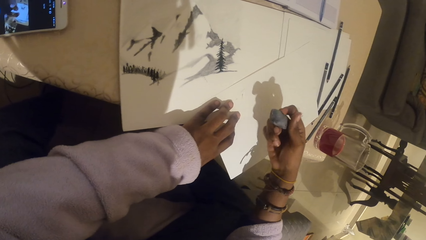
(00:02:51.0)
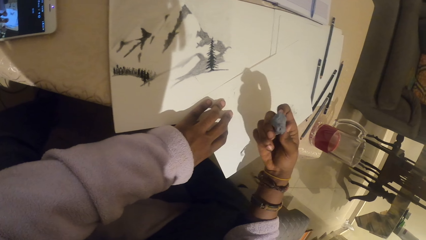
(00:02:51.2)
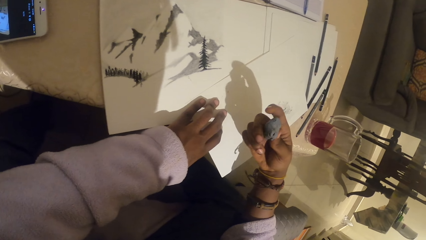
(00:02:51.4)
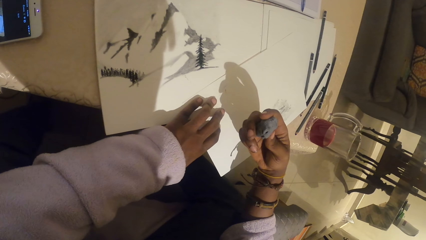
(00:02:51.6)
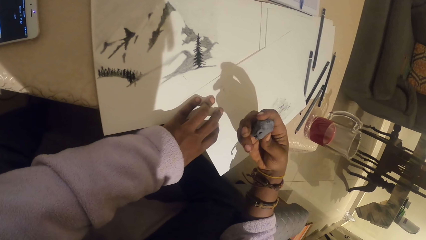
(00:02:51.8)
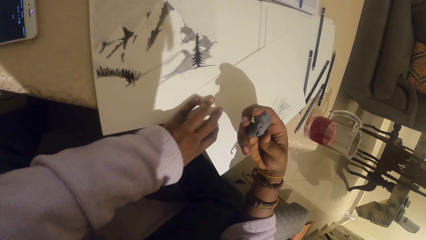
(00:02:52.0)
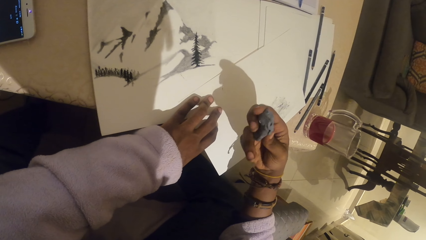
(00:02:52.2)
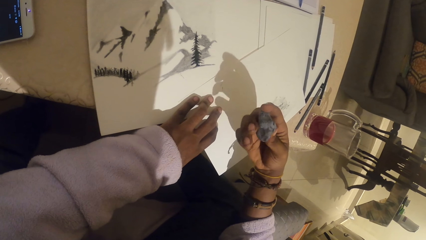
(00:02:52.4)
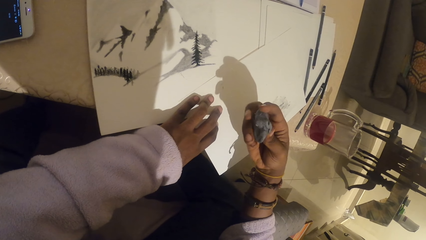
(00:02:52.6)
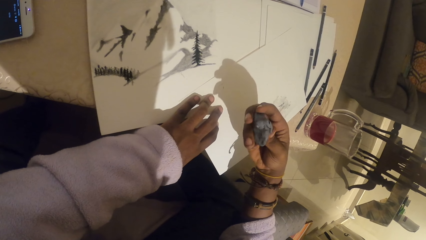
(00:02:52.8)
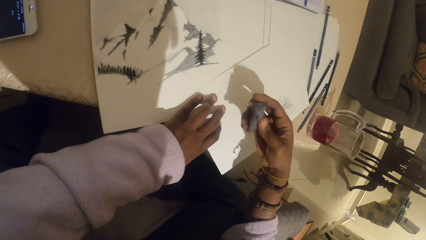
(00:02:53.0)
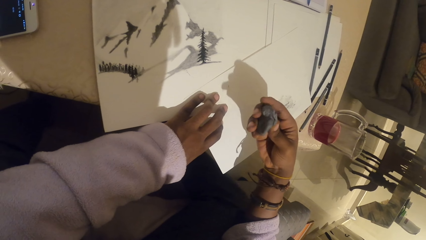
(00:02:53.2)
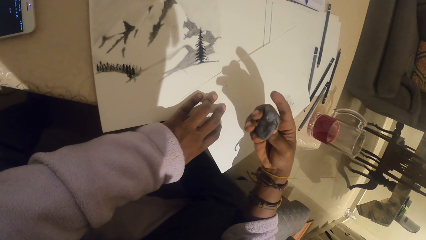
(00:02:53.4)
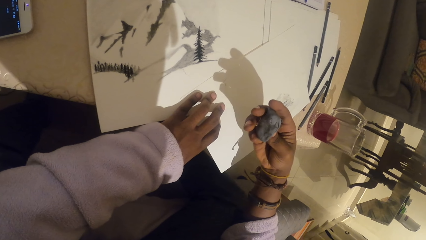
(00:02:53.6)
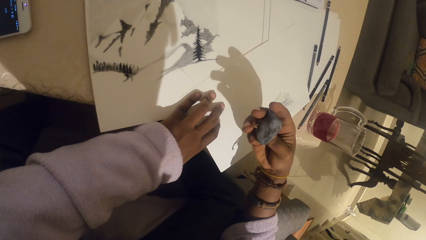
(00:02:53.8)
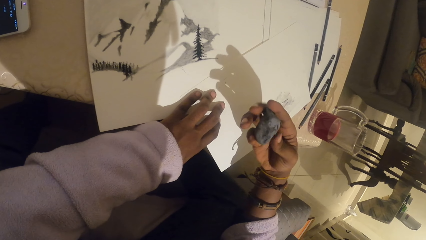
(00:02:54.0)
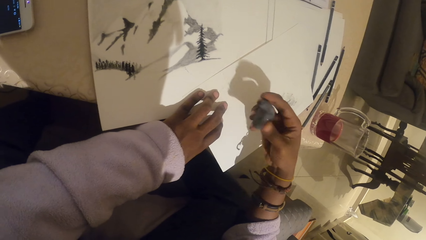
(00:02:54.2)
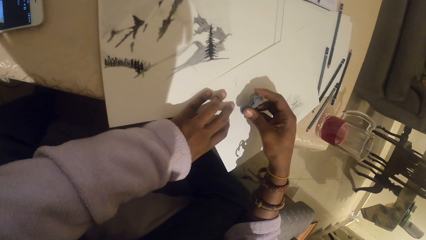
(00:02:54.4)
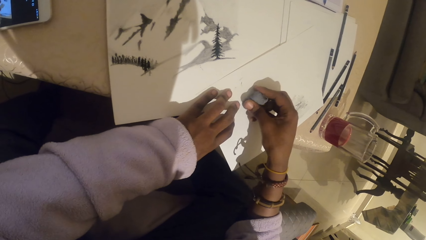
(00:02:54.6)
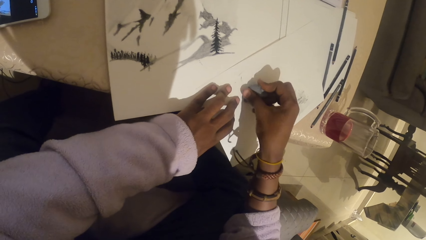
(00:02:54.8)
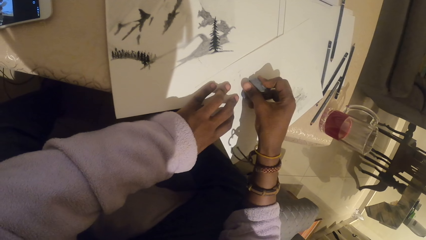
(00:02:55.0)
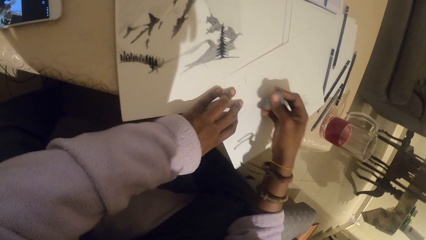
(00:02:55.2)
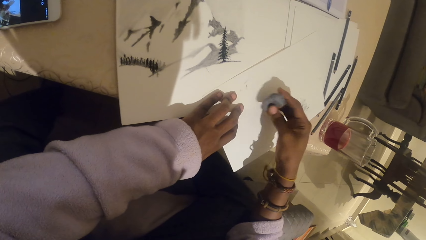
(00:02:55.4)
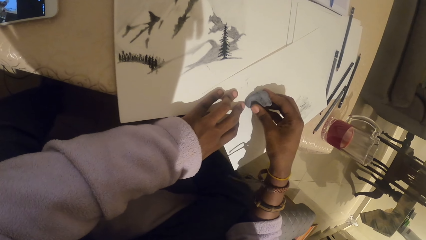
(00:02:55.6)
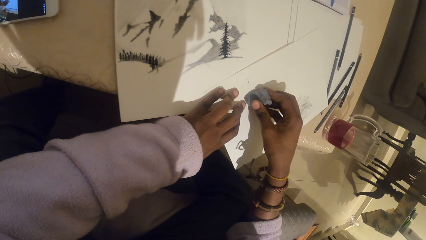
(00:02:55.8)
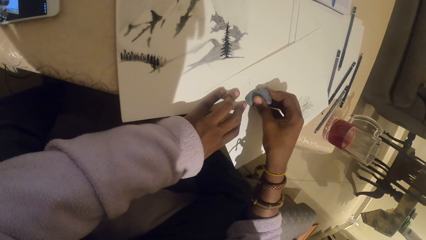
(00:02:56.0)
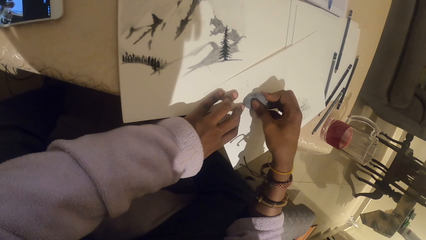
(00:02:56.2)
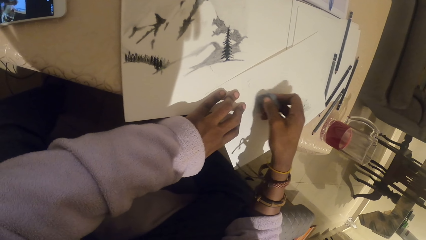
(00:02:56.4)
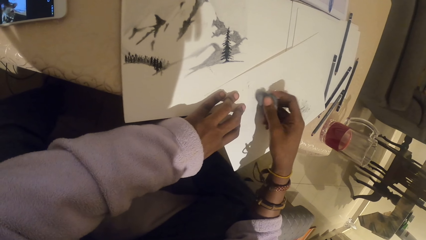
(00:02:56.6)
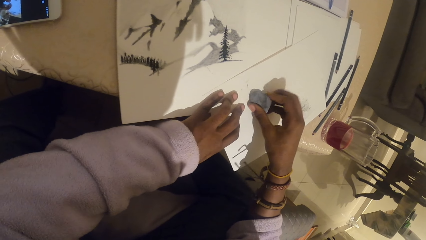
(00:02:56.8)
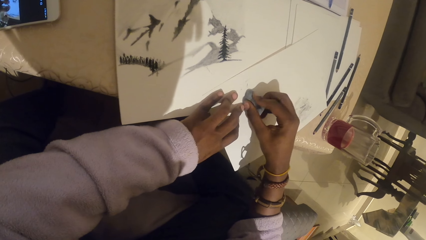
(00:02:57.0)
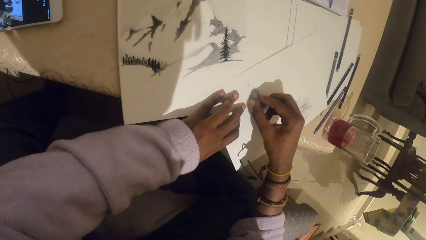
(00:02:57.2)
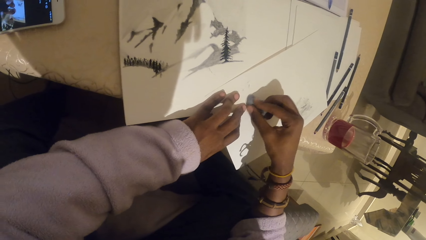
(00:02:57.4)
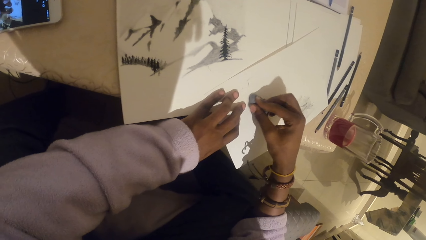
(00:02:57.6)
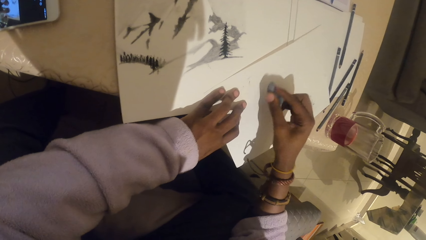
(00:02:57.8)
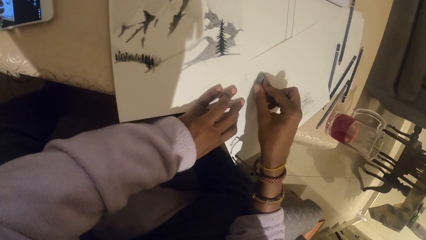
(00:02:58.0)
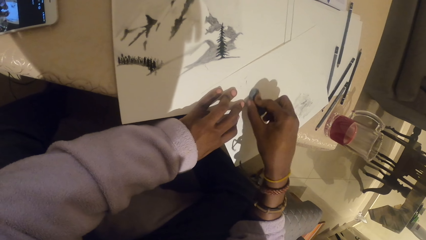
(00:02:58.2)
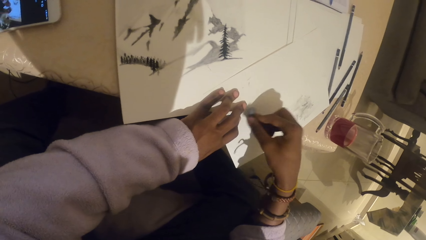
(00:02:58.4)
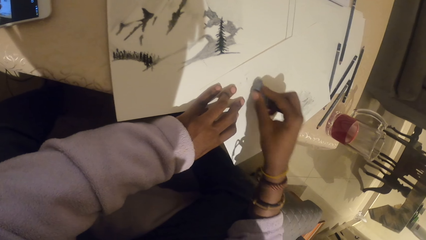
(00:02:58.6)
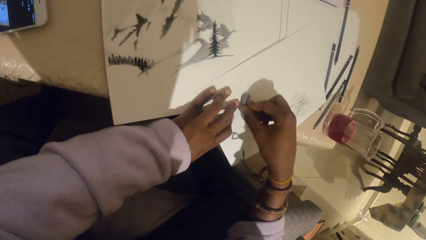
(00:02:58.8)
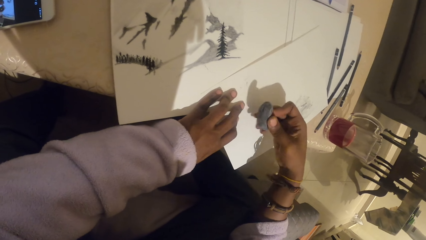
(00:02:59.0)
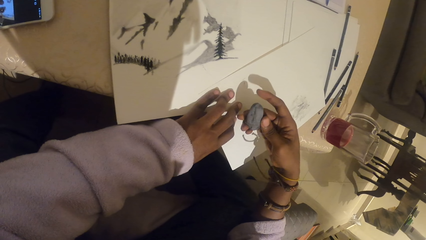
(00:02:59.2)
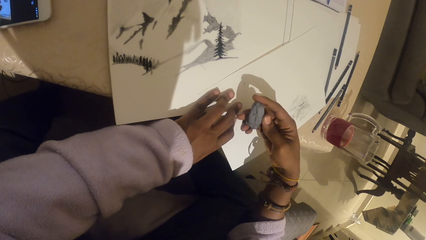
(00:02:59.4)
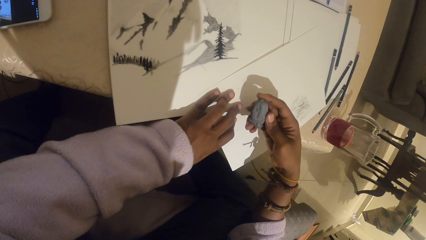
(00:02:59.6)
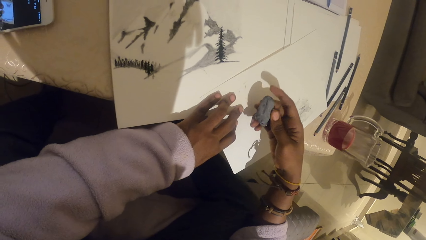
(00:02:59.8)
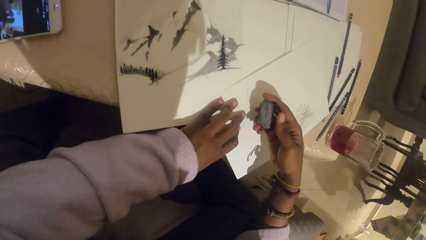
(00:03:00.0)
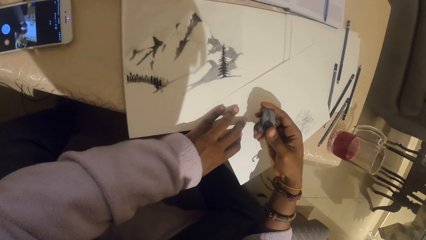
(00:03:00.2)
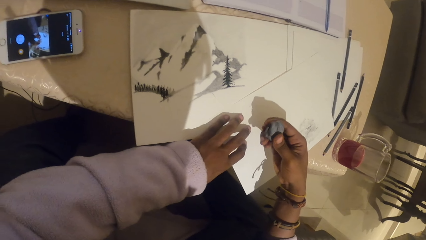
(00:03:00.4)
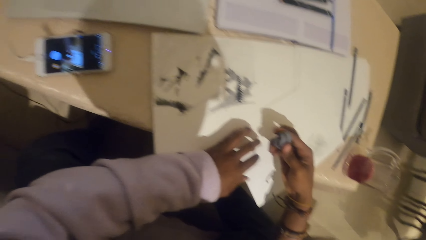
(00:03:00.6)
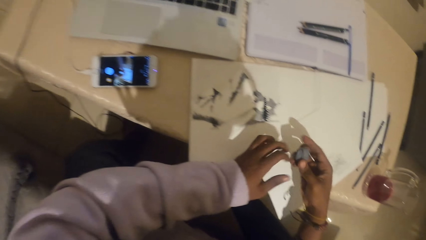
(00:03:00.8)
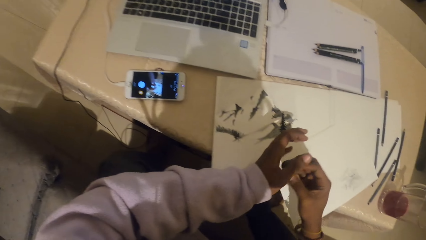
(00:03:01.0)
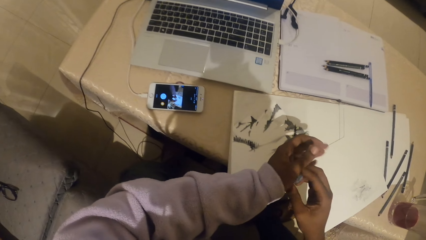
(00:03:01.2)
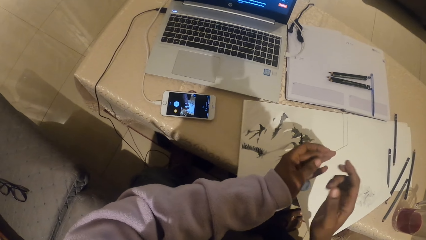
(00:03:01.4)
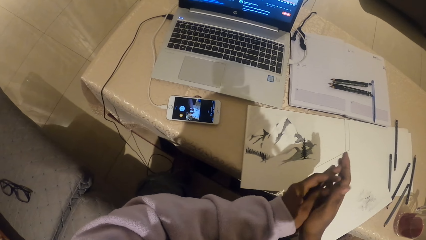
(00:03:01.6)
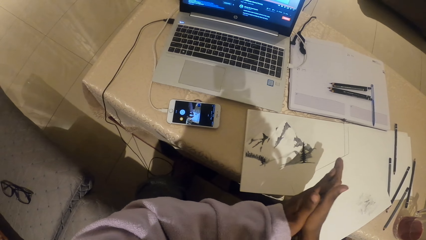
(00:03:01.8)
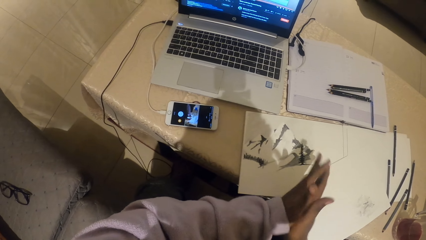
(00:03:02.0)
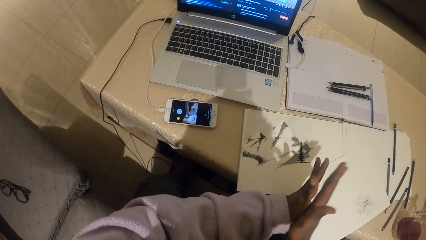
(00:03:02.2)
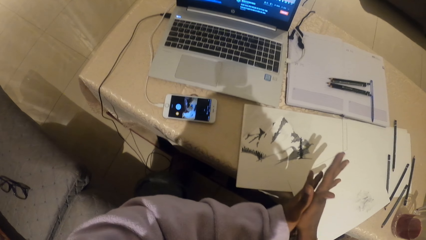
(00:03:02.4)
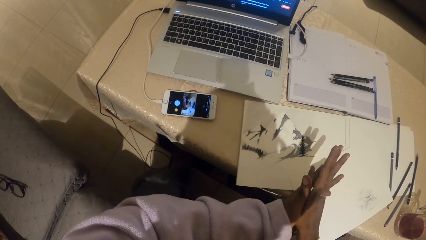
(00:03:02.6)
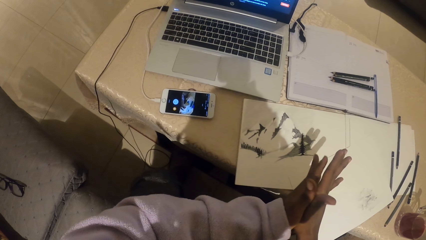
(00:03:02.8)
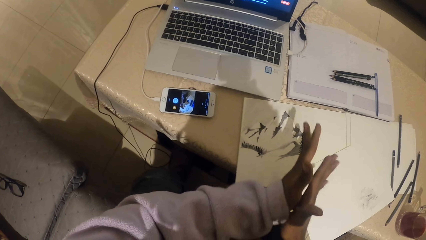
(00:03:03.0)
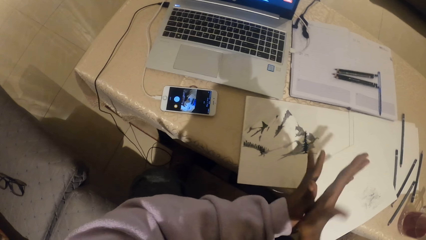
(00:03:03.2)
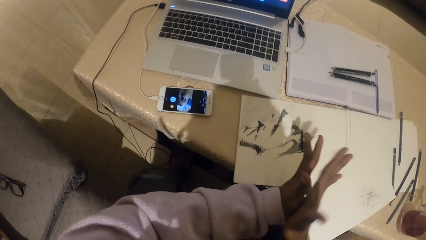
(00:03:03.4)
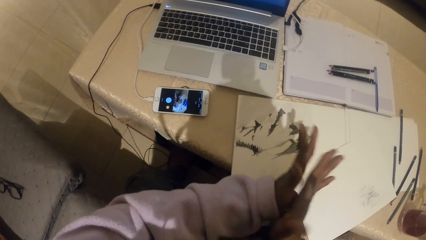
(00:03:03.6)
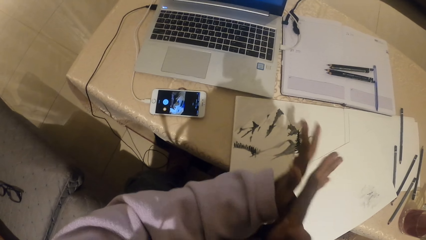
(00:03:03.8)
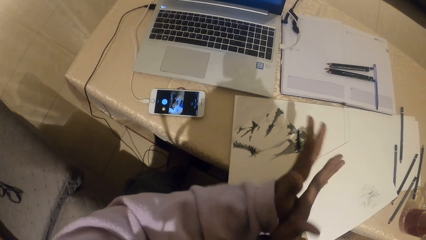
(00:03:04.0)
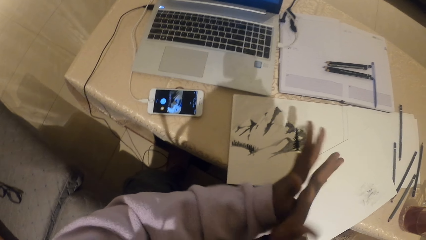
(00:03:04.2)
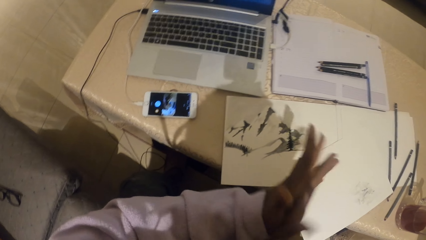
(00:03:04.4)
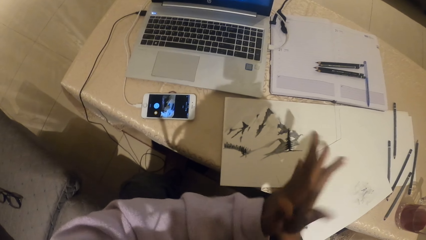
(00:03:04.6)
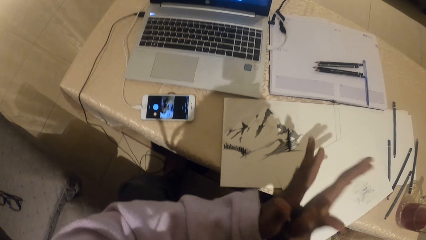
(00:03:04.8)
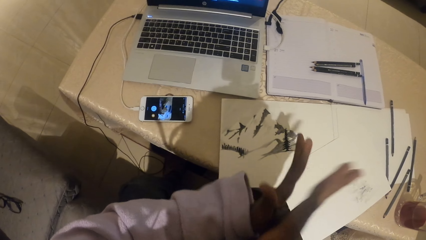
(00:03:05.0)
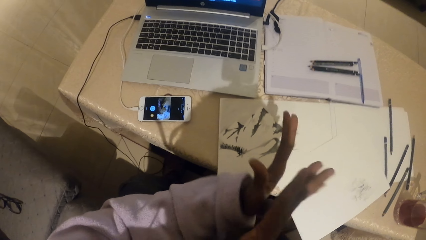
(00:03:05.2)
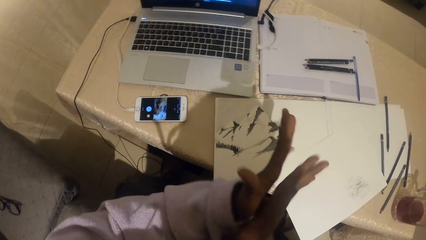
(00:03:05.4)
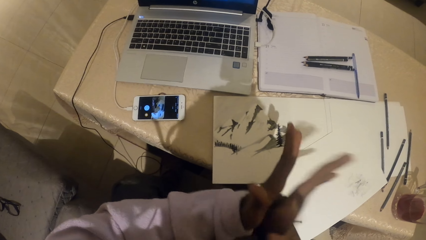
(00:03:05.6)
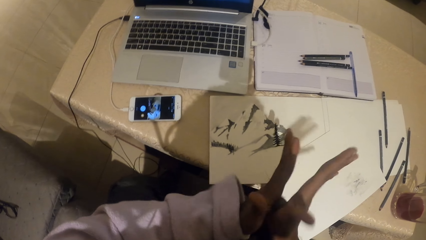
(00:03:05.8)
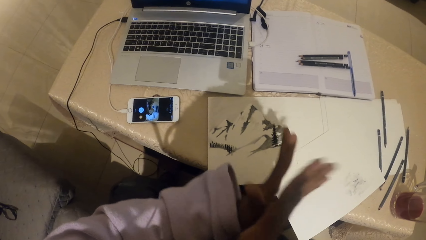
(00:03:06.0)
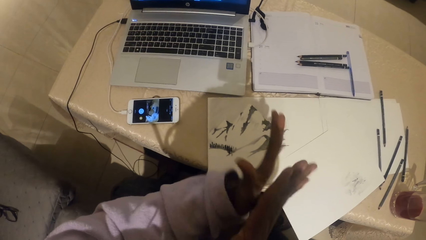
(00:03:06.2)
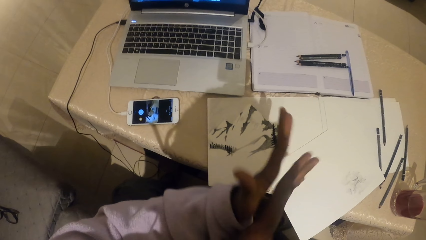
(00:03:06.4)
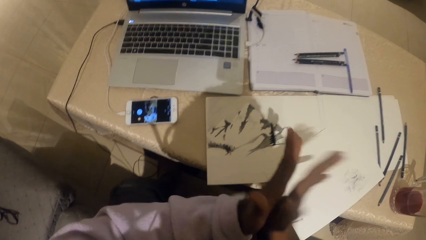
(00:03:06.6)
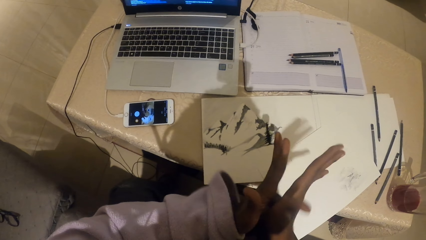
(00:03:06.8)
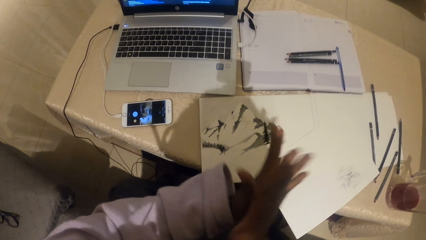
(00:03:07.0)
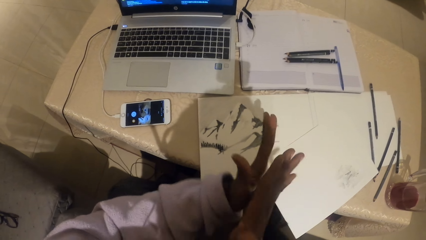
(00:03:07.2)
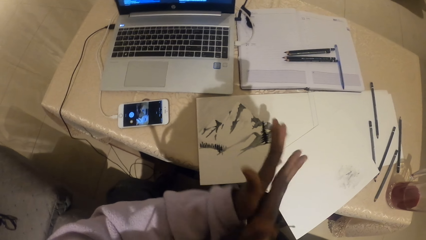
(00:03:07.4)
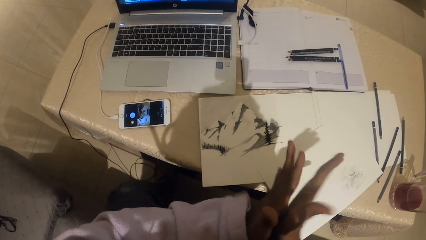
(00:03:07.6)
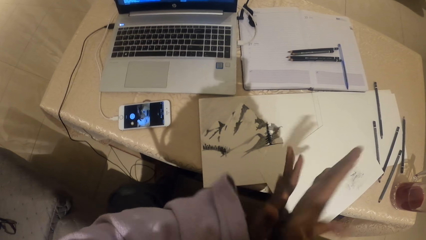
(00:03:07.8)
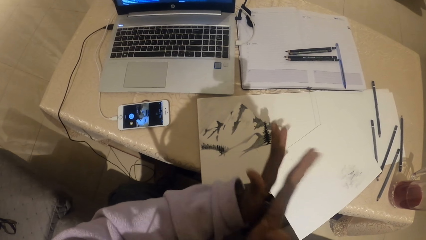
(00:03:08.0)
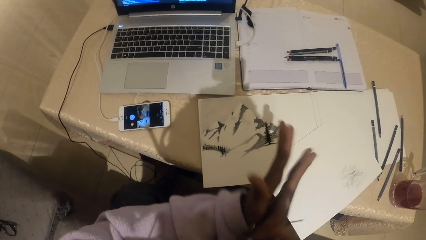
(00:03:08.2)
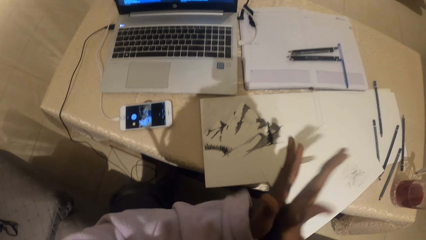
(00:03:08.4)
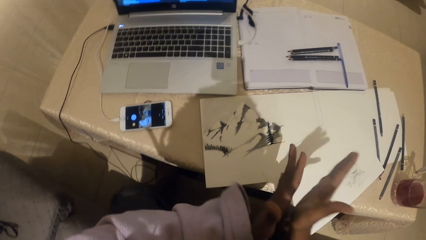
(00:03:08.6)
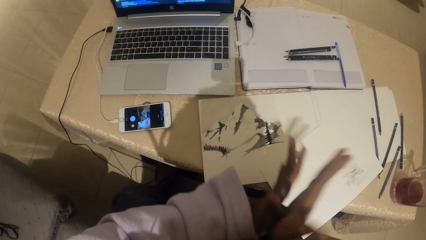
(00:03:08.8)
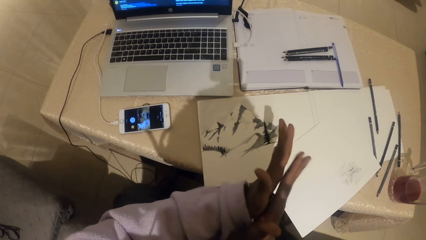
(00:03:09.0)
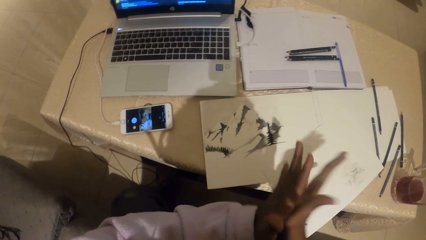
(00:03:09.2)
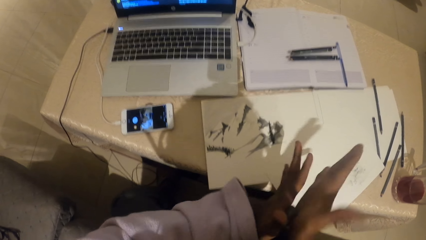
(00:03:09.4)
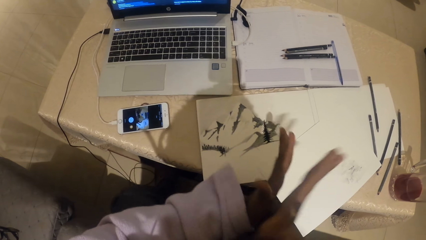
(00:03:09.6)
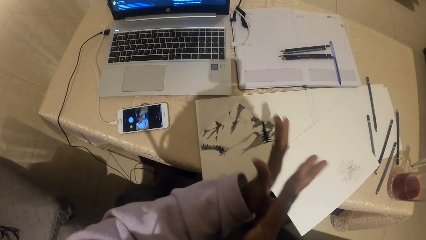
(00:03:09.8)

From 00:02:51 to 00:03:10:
The camera wearer examines the modelling clay. They rub the modelling clay on the paper. They rub the plasticine eraser with both hands and roll the modelling clay with both hands.
